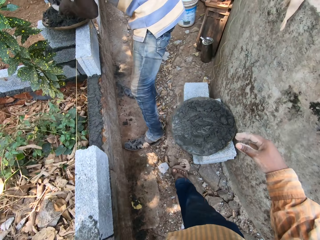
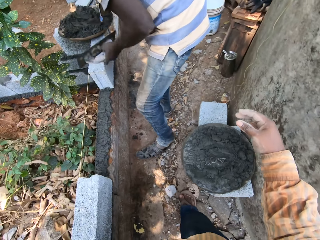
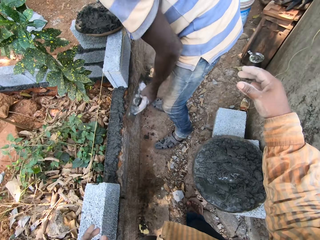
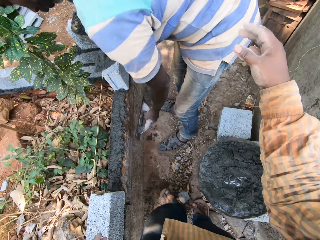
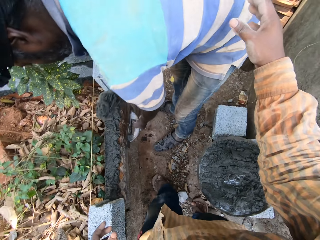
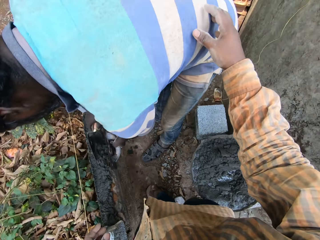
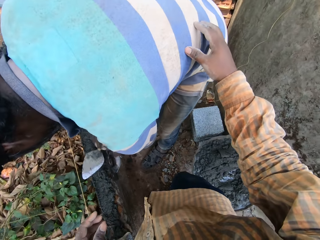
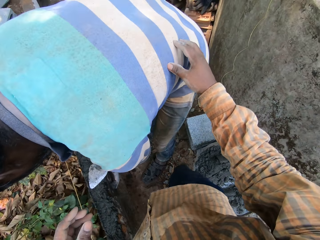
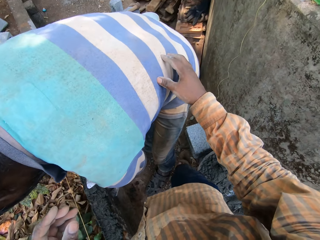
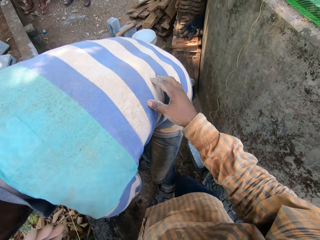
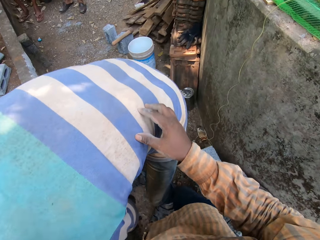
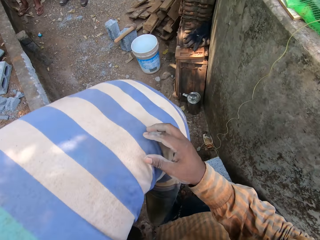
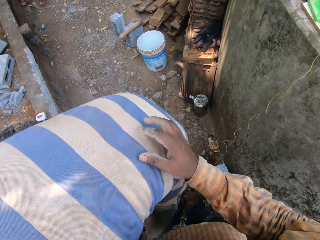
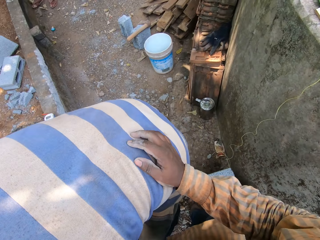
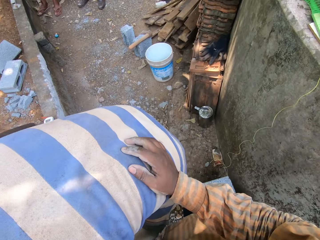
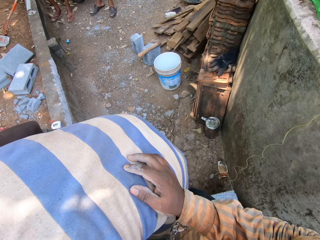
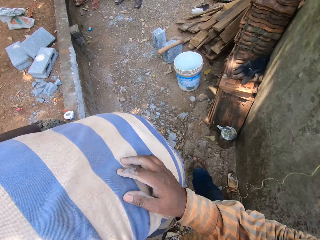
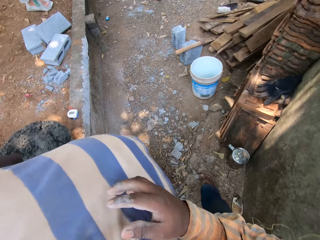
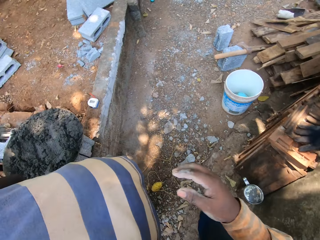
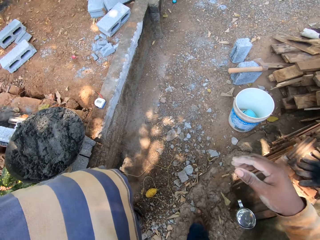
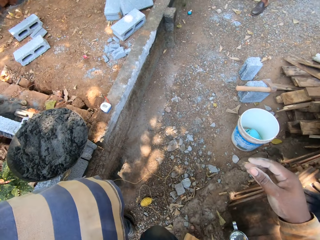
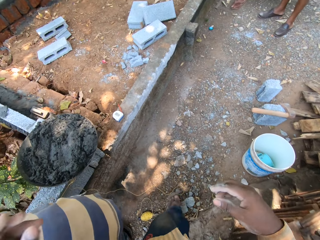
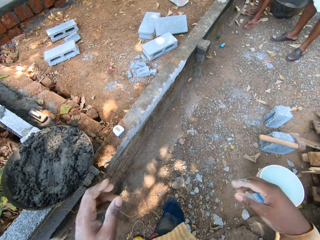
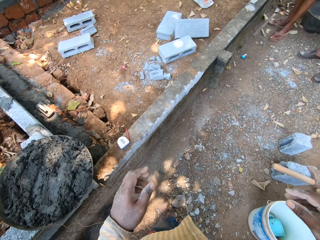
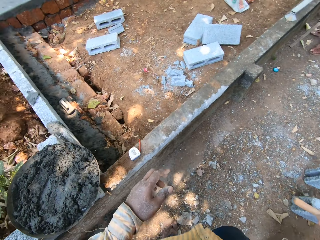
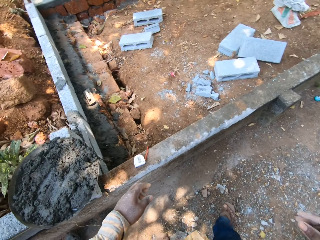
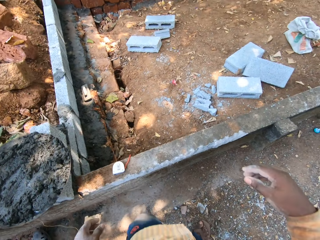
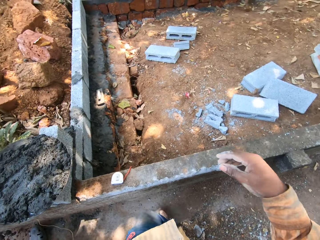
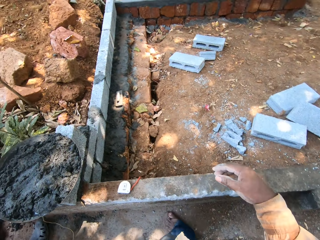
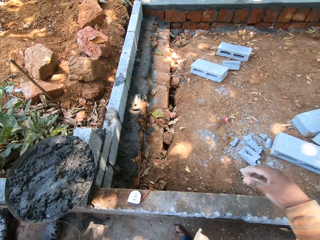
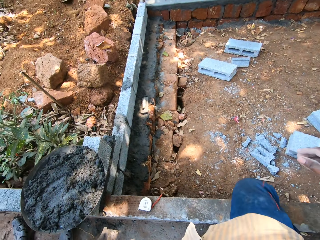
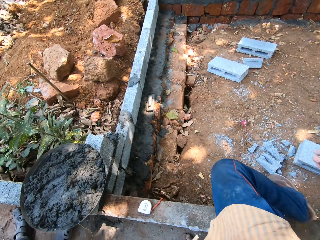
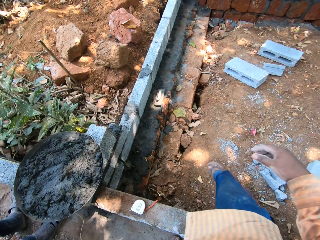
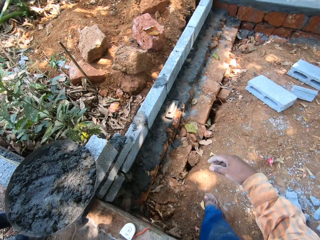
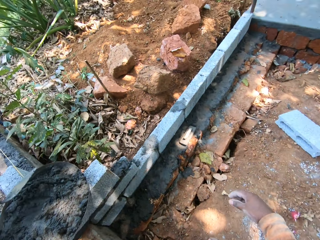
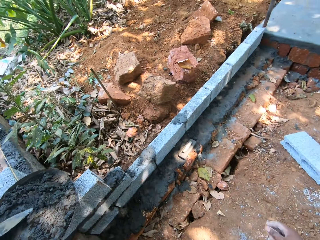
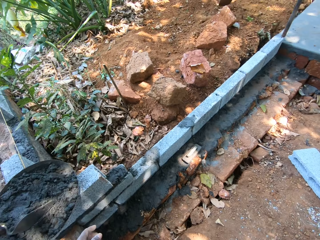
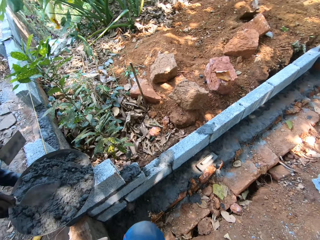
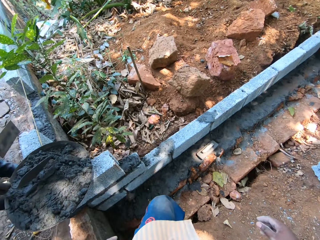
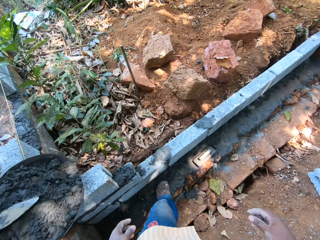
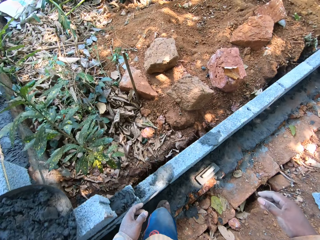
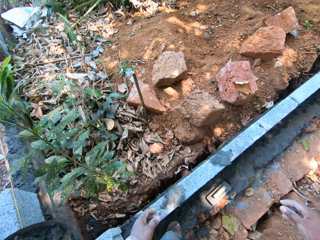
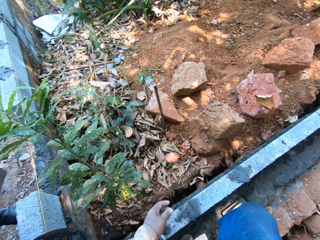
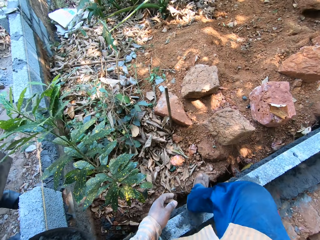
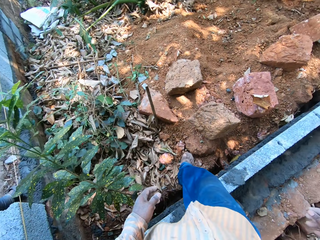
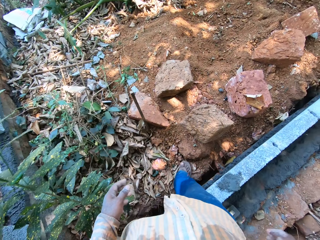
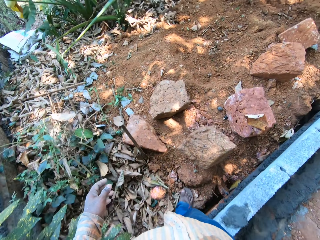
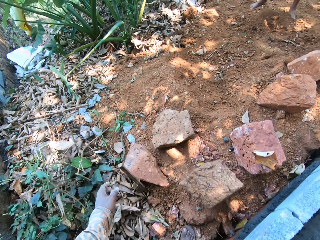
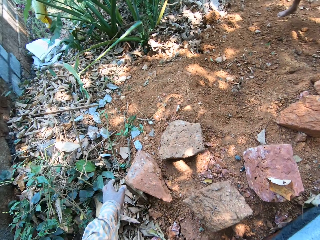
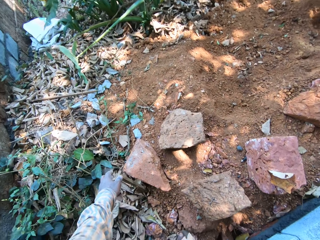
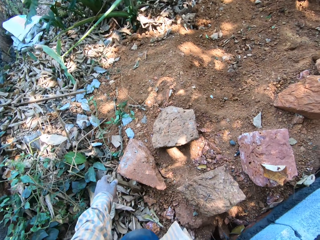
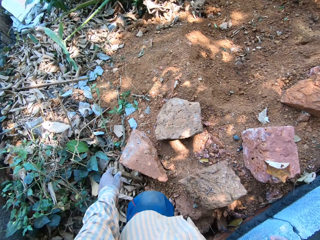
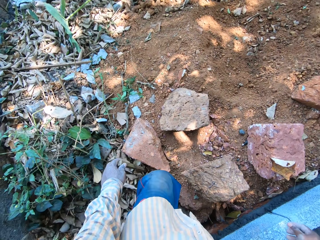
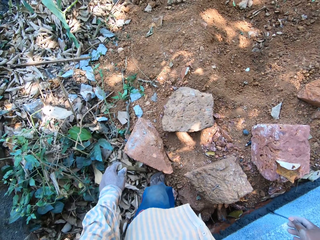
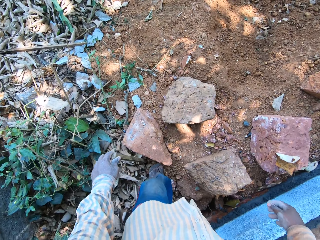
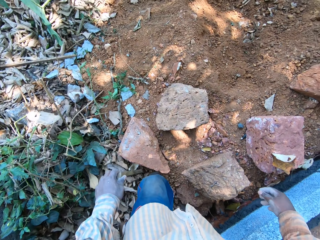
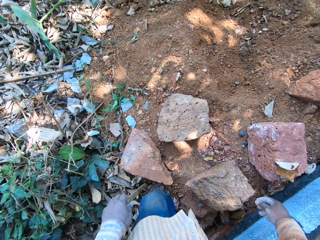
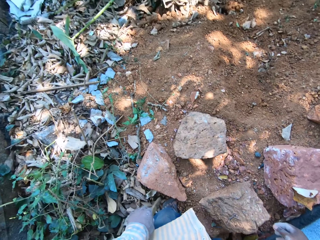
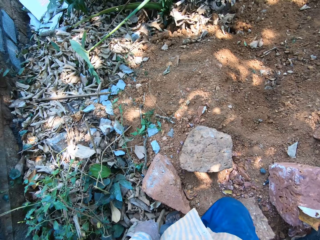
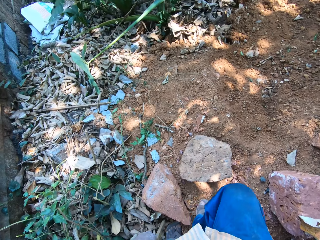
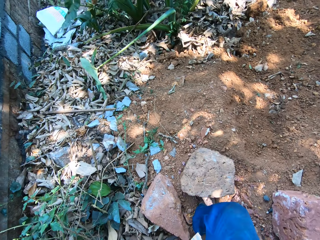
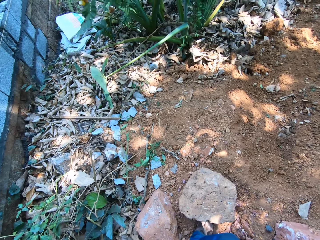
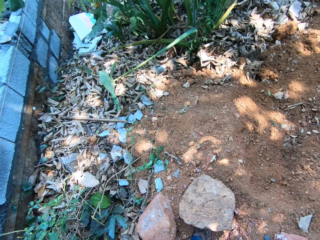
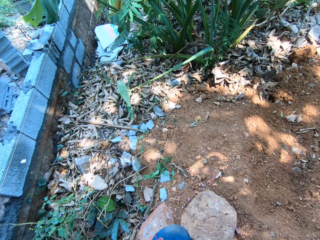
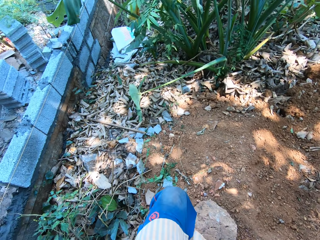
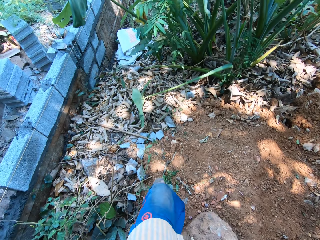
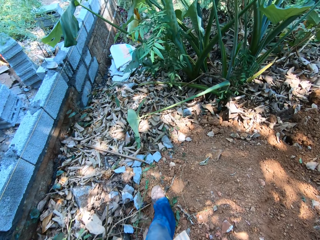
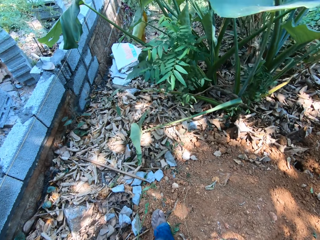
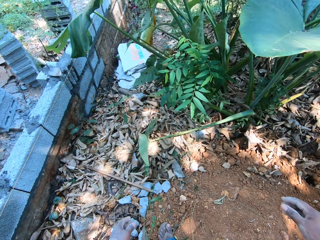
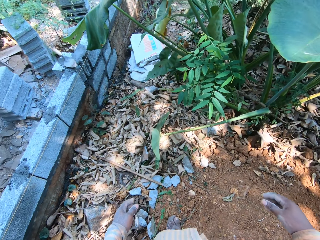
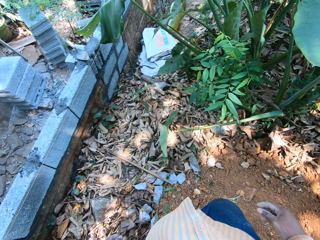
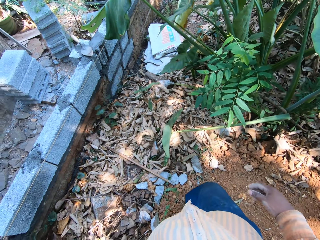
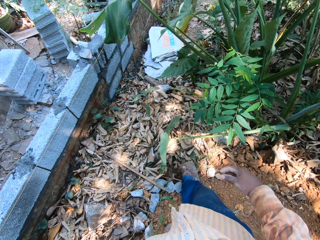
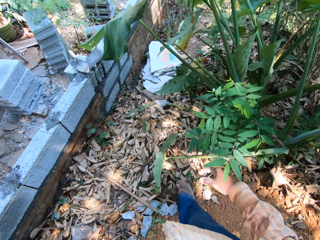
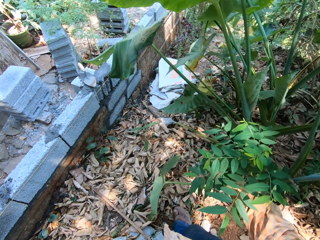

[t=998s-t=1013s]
The camera wearer walks around the compound. The man spreads cement between some blocks with the plastering trowel in his left hand. The man spreads cement between some blocks with the trowel in his right hand. The camera wearer holds the man's back. He touches the man with his right hand. He pulls his hand off the man's back. He walks around the compound. He climbs over the brick wall. The man rubs the cement with the trowel in his right hand. The camera wearer walks around the construction site. He climbs over the brick wall. He walks towards the sacks. He walks around the construction site.

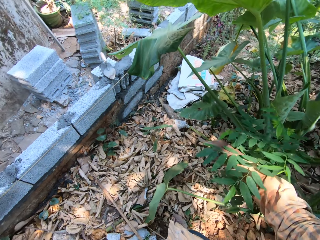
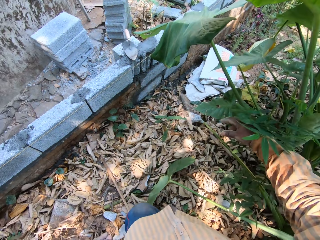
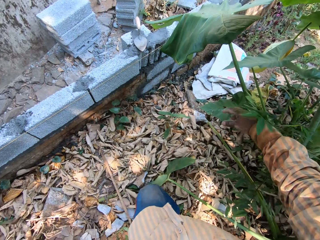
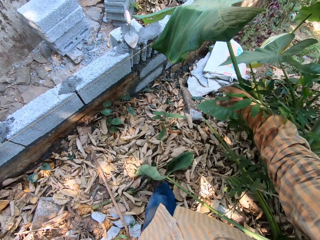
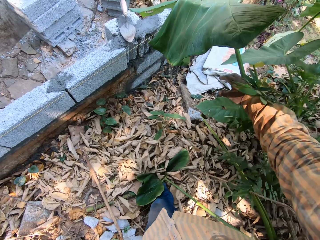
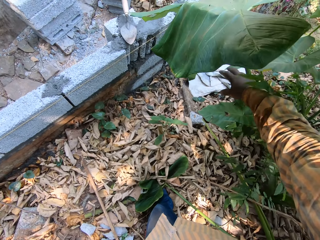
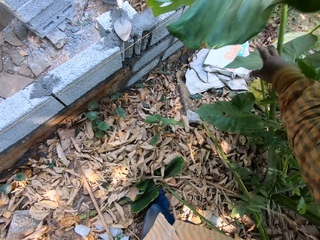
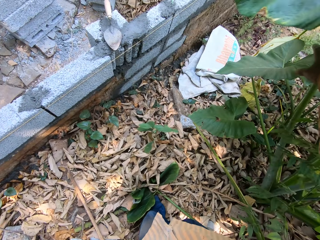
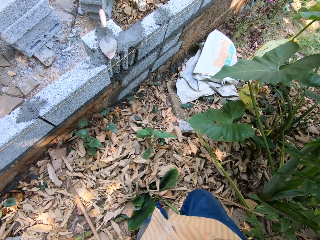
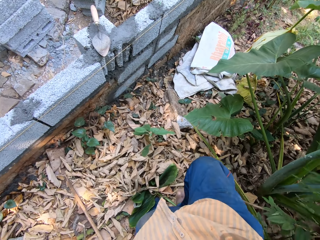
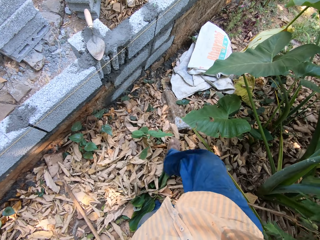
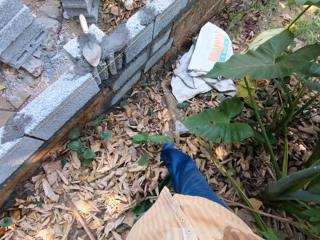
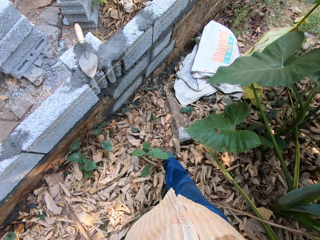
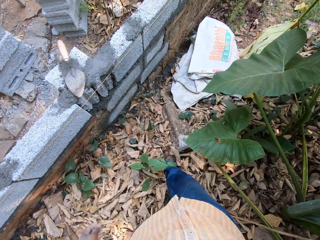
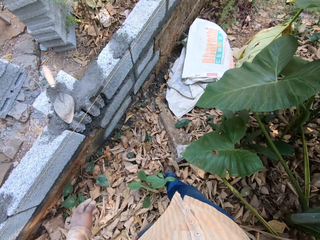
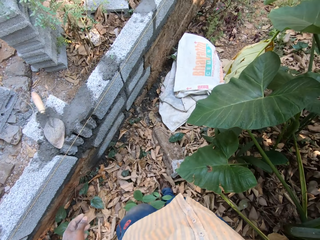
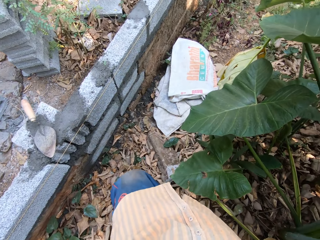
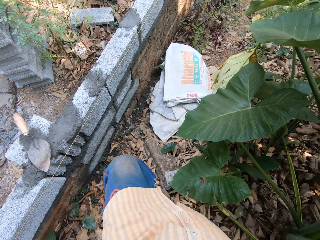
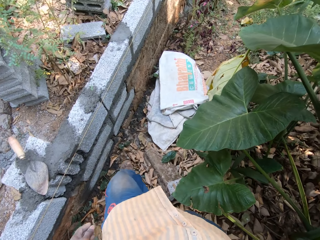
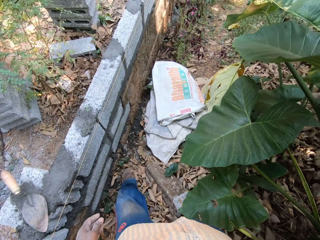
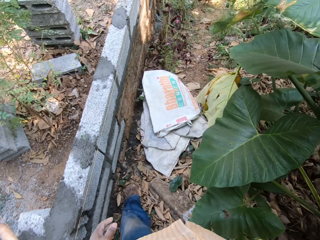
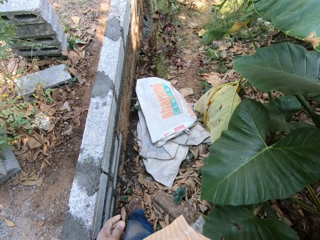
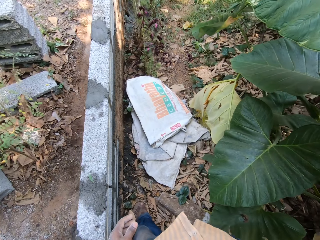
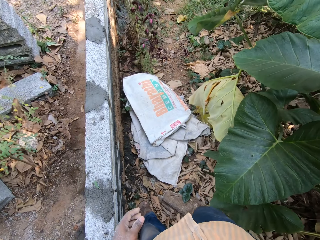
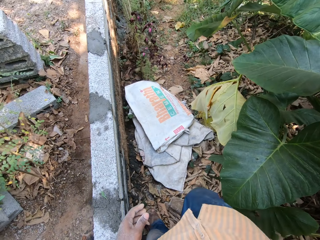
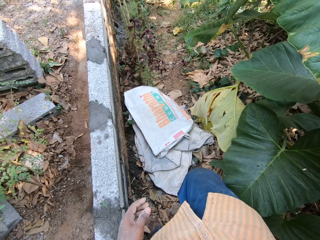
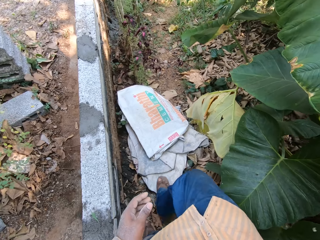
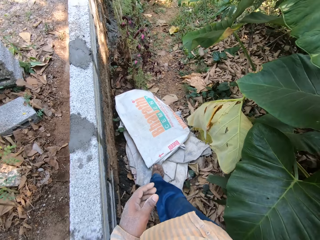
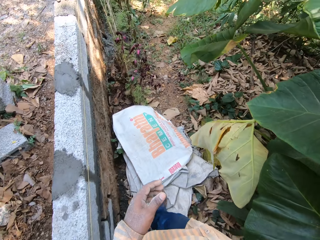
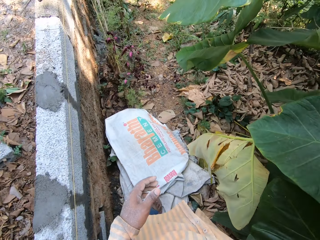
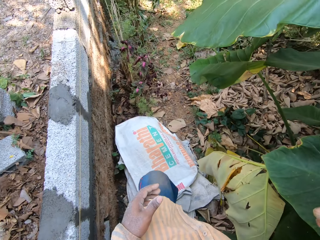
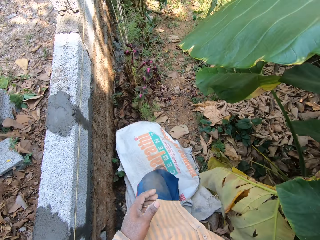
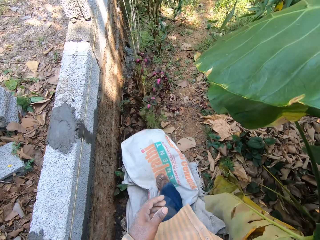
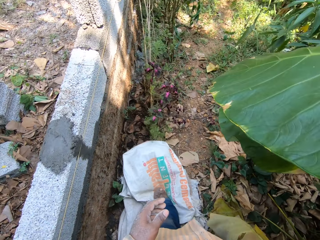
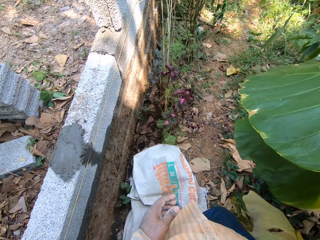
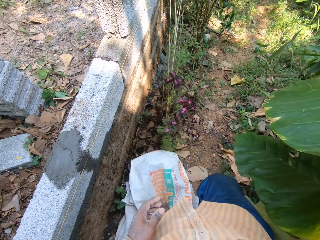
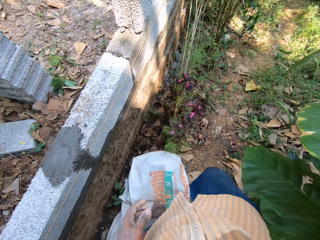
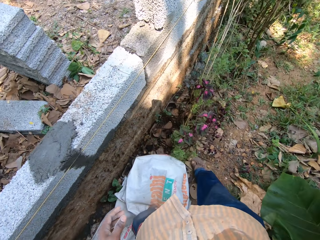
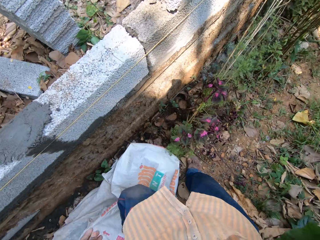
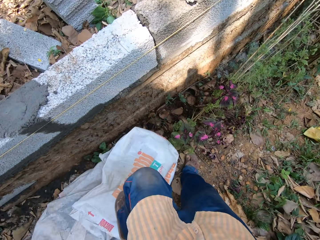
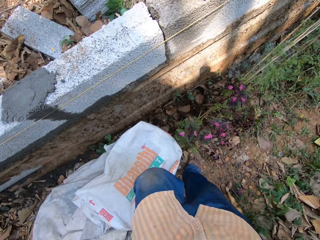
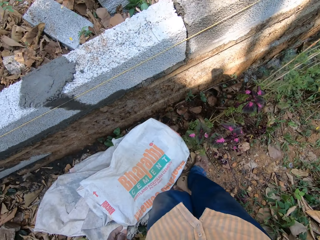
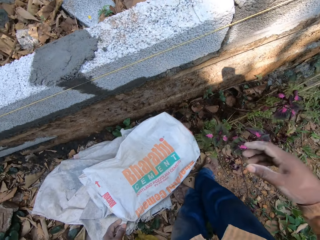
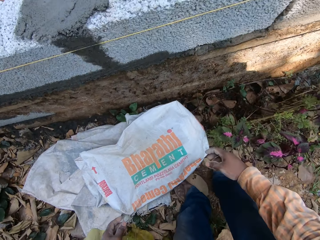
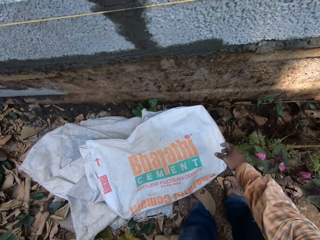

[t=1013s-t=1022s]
The camera wearer pushes some leaves aside with his right hand. He walks around the construction site.
